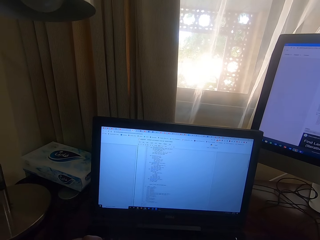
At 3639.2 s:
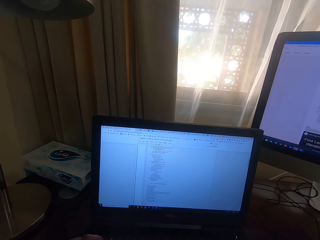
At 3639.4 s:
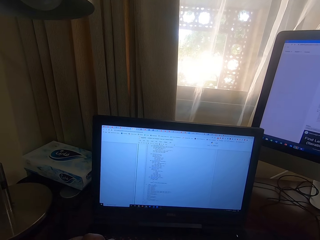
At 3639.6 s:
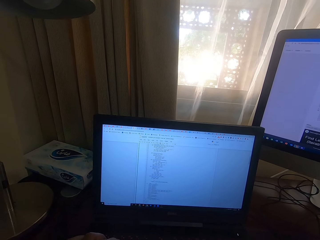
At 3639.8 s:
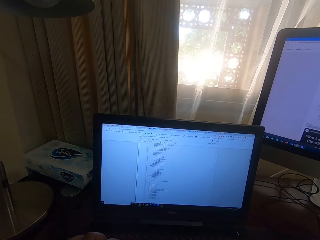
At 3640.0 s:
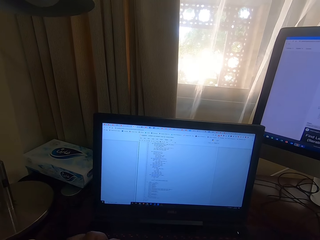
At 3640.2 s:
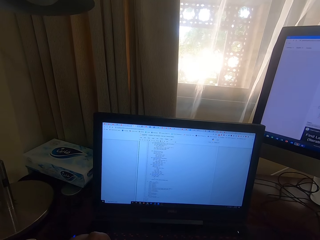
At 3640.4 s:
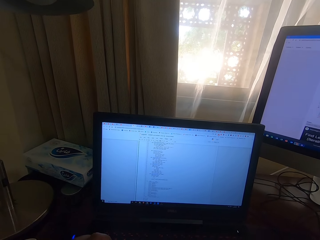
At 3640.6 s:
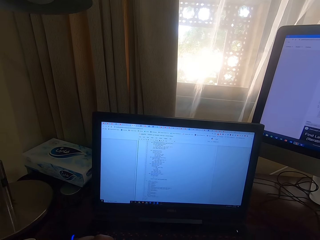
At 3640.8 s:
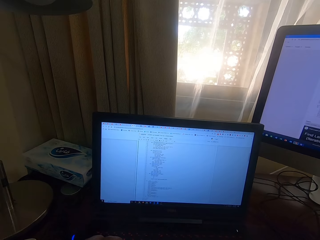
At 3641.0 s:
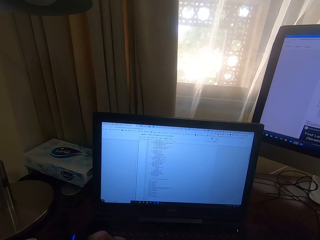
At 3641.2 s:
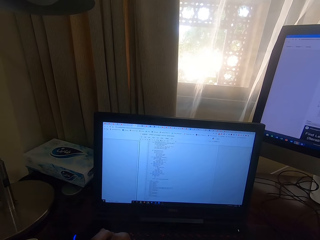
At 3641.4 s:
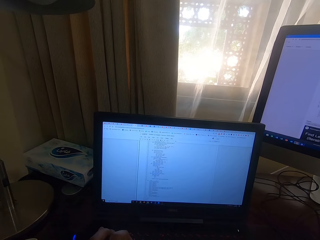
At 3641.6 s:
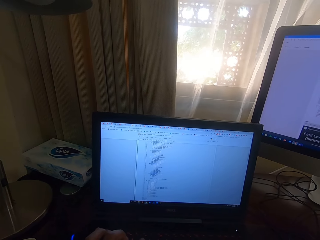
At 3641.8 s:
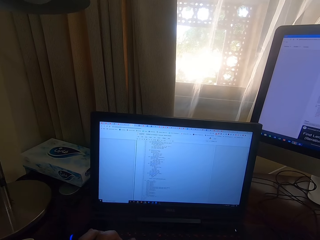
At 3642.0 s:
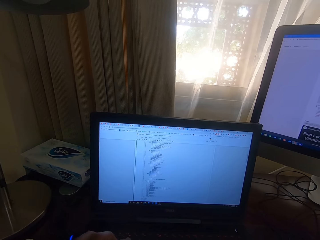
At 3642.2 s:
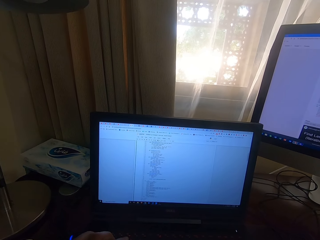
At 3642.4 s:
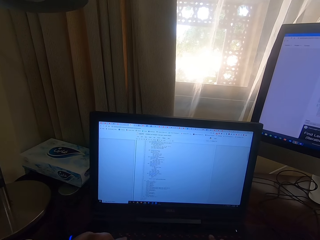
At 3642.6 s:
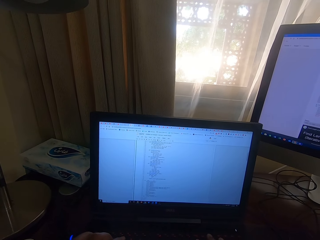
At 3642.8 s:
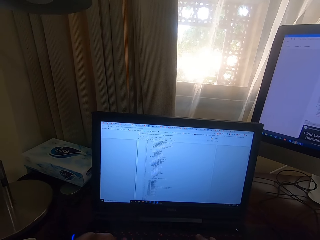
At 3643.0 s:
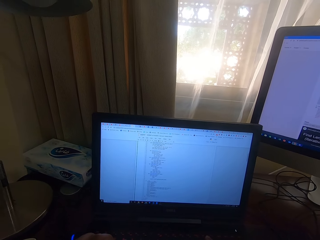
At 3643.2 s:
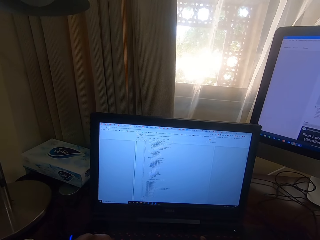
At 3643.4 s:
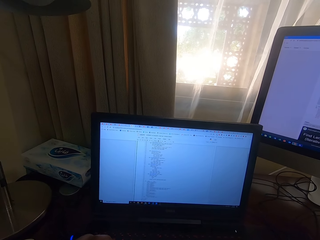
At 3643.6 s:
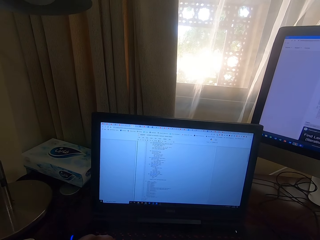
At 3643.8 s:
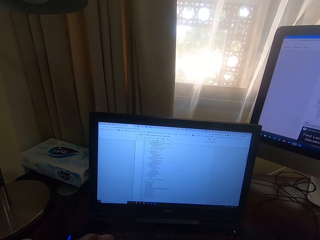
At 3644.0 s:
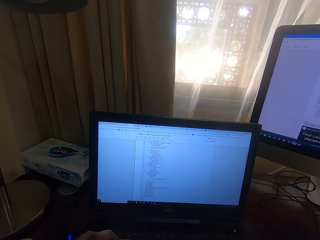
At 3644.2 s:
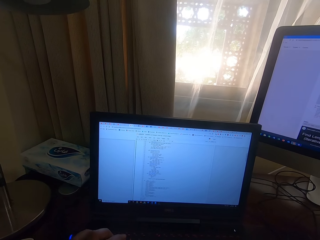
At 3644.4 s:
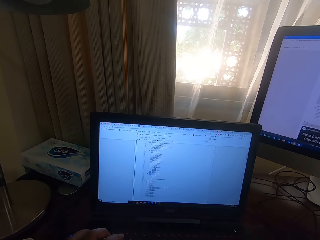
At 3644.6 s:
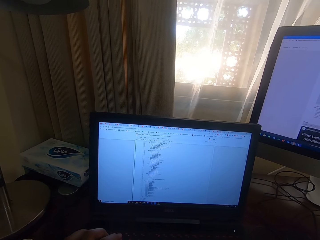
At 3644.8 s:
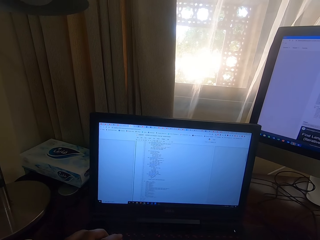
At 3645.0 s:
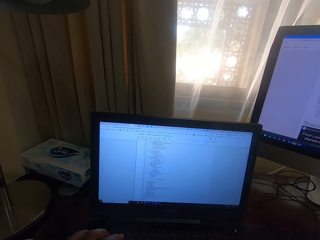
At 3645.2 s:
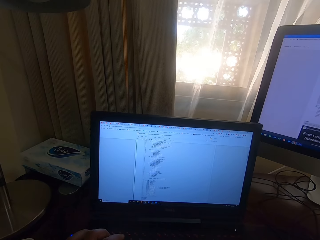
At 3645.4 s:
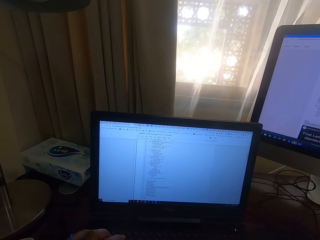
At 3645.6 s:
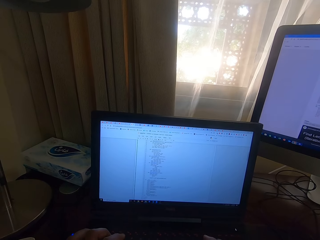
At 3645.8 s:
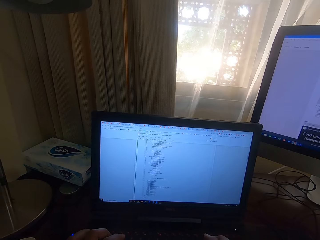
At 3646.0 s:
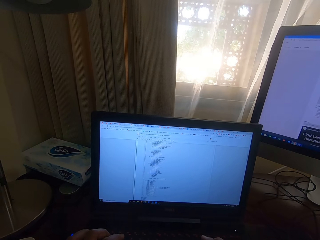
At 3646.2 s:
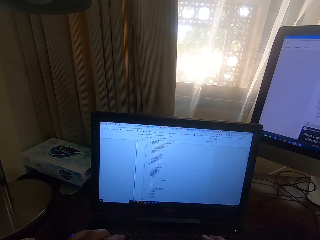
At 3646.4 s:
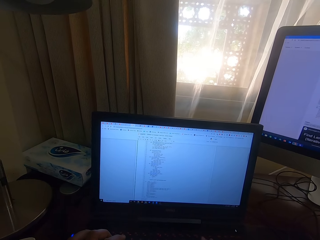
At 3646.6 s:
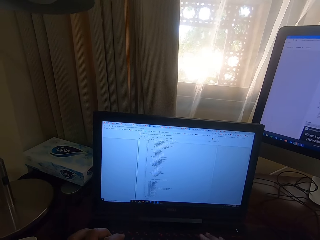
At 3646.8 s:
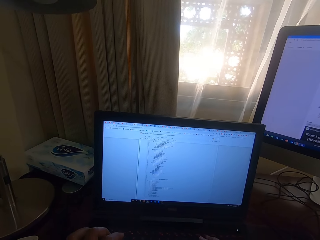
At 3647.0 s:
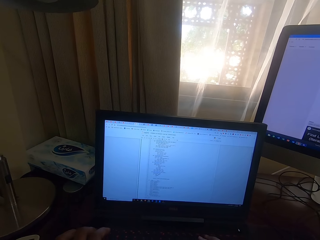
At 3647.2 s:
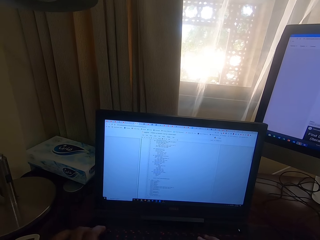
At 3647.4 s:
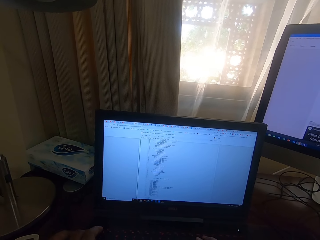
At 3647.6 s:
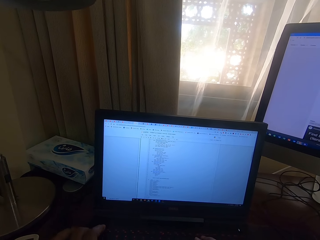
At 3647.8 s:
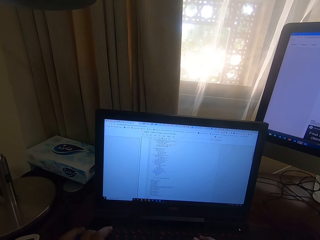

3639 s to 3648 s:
The camera wearer types on the laptop.

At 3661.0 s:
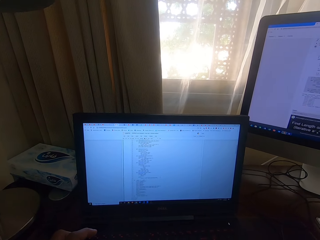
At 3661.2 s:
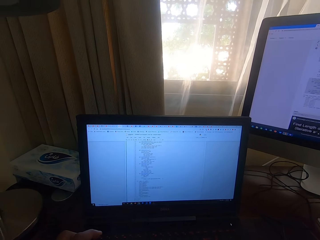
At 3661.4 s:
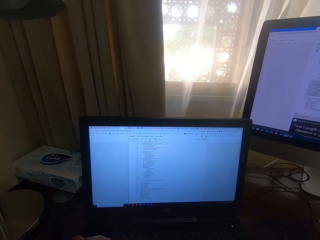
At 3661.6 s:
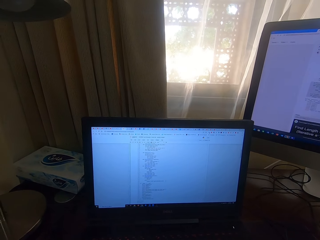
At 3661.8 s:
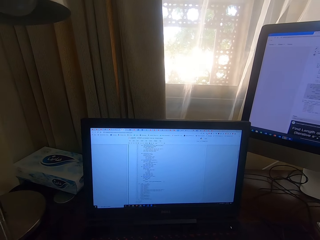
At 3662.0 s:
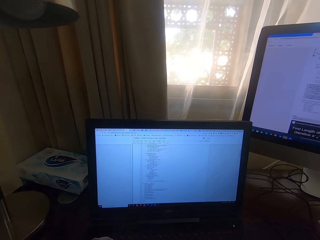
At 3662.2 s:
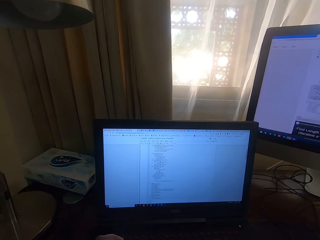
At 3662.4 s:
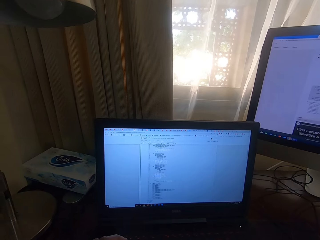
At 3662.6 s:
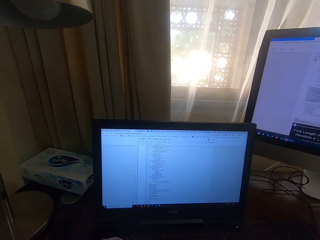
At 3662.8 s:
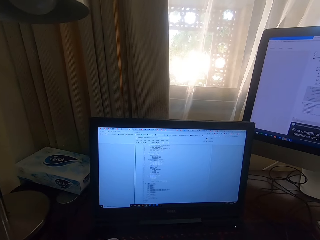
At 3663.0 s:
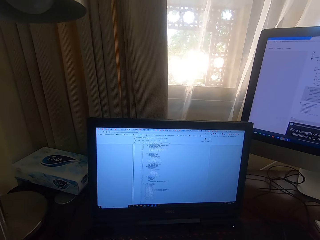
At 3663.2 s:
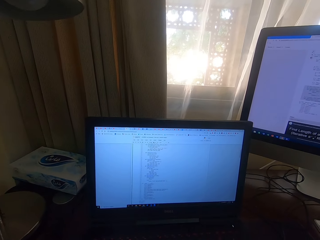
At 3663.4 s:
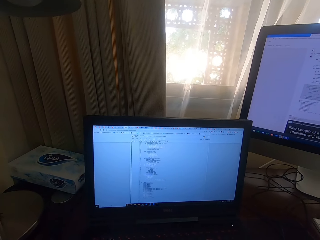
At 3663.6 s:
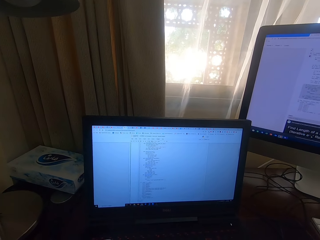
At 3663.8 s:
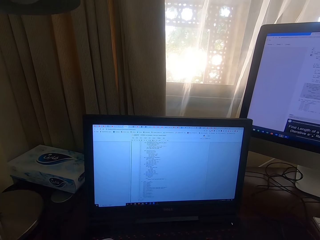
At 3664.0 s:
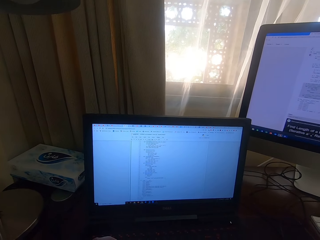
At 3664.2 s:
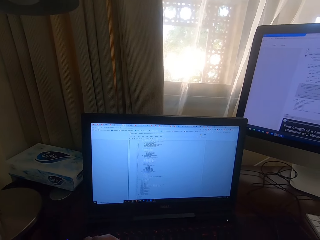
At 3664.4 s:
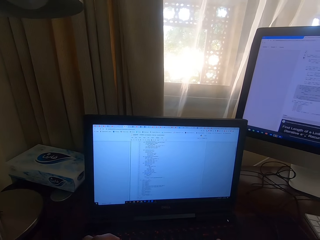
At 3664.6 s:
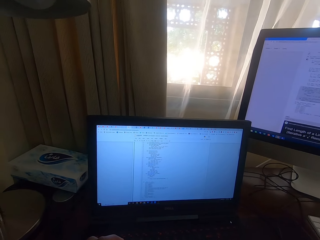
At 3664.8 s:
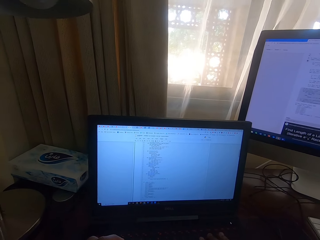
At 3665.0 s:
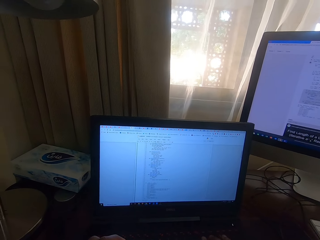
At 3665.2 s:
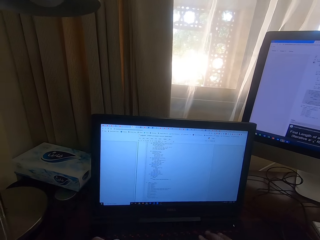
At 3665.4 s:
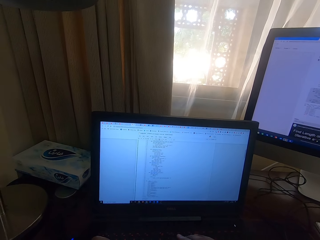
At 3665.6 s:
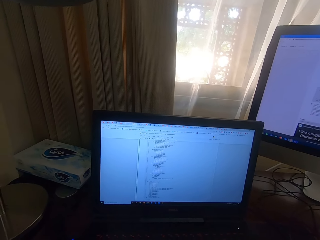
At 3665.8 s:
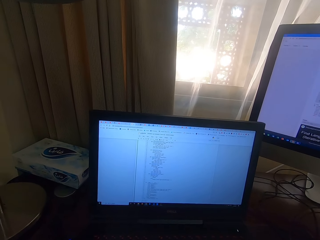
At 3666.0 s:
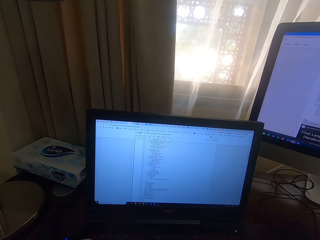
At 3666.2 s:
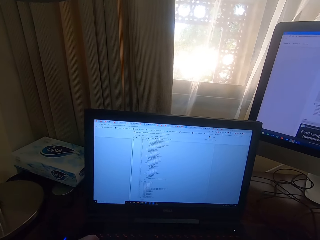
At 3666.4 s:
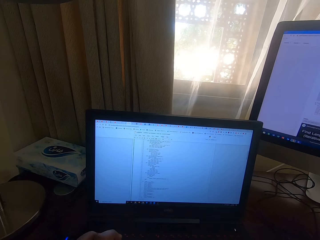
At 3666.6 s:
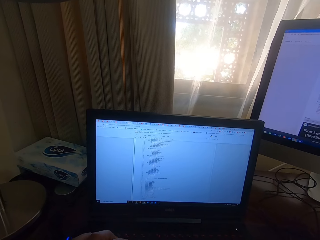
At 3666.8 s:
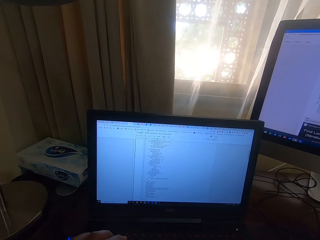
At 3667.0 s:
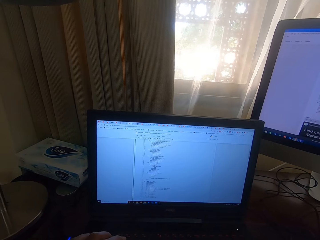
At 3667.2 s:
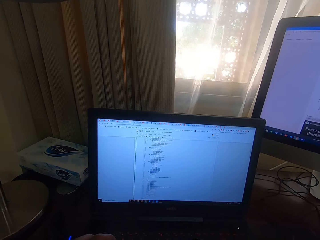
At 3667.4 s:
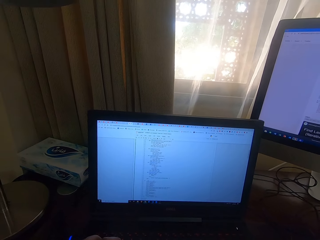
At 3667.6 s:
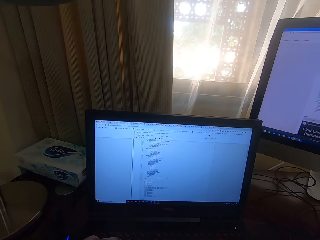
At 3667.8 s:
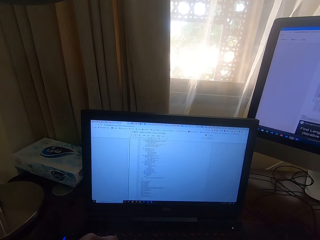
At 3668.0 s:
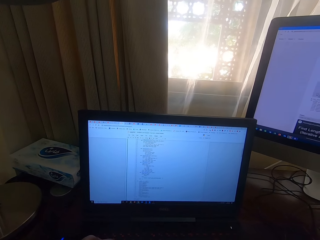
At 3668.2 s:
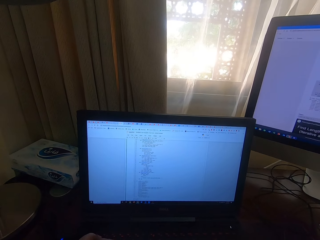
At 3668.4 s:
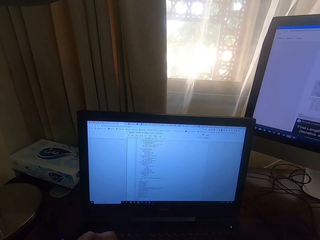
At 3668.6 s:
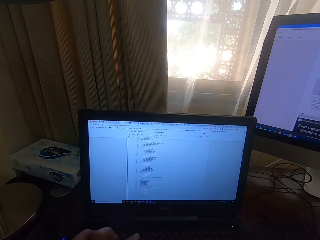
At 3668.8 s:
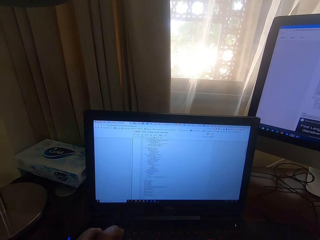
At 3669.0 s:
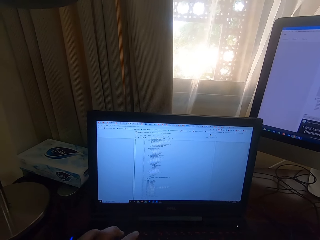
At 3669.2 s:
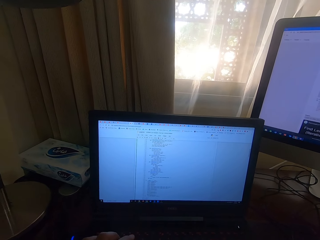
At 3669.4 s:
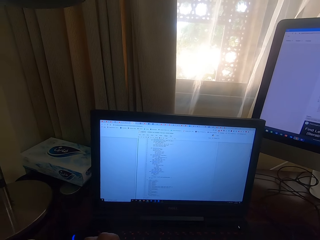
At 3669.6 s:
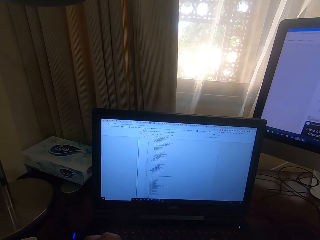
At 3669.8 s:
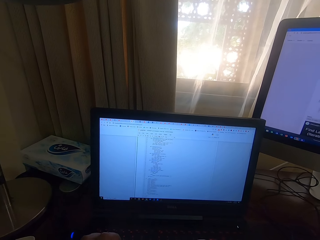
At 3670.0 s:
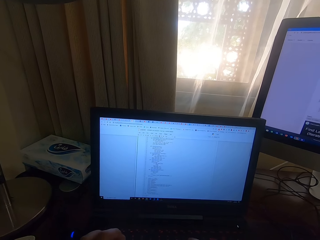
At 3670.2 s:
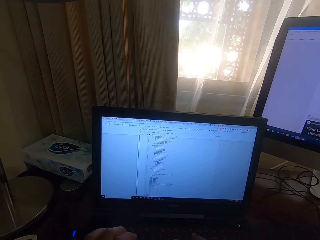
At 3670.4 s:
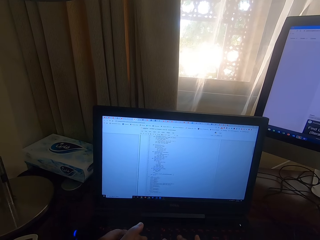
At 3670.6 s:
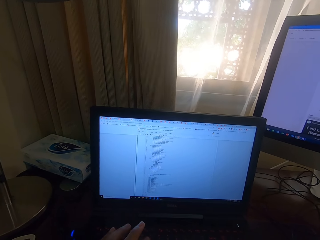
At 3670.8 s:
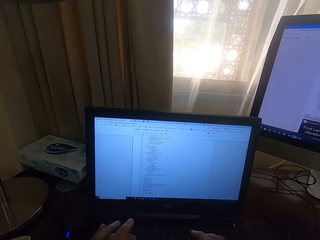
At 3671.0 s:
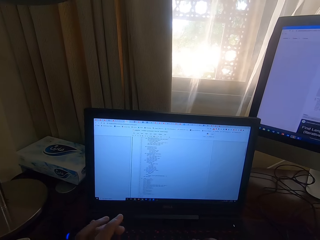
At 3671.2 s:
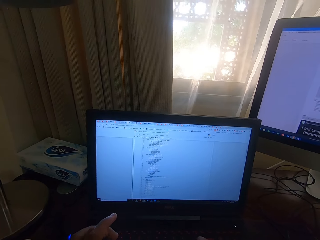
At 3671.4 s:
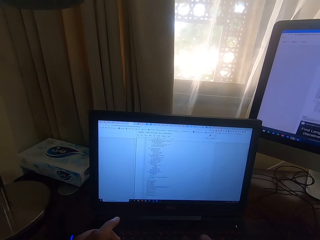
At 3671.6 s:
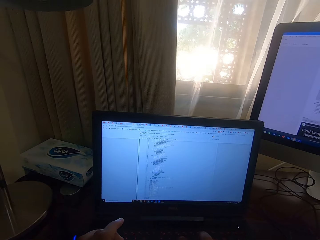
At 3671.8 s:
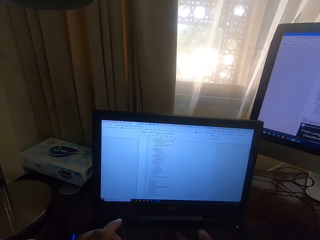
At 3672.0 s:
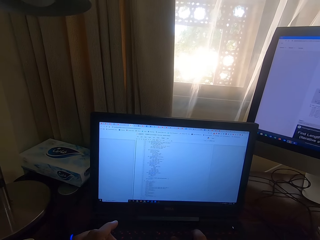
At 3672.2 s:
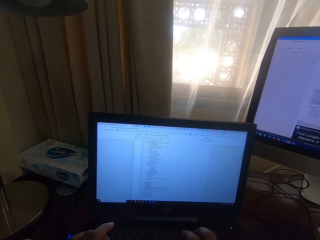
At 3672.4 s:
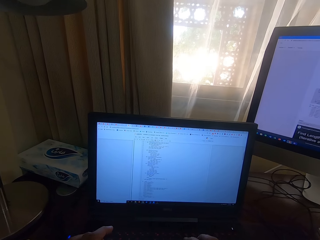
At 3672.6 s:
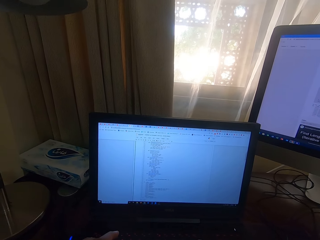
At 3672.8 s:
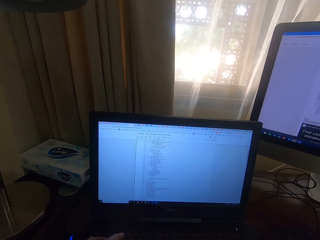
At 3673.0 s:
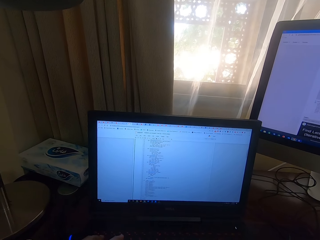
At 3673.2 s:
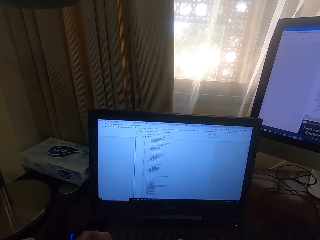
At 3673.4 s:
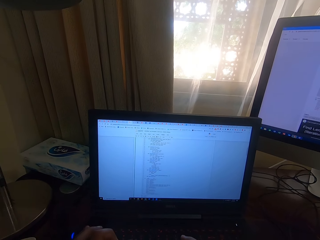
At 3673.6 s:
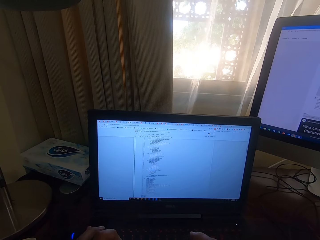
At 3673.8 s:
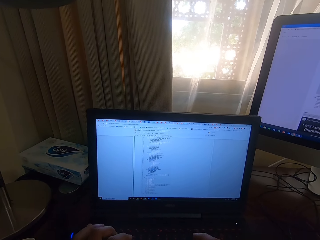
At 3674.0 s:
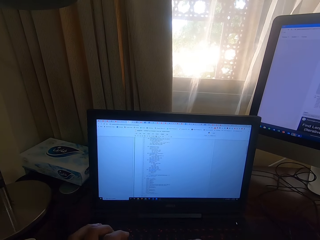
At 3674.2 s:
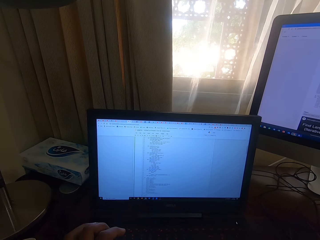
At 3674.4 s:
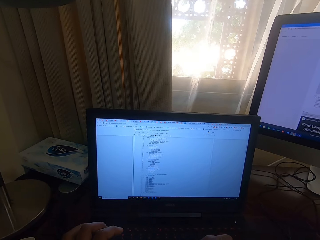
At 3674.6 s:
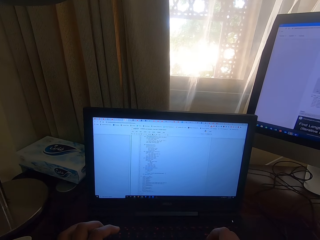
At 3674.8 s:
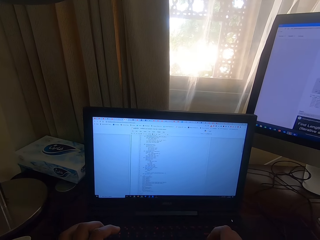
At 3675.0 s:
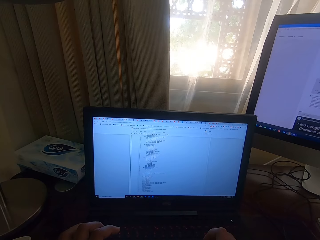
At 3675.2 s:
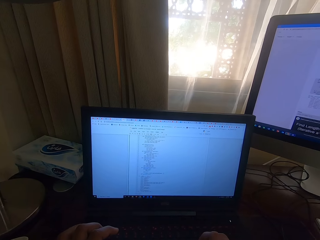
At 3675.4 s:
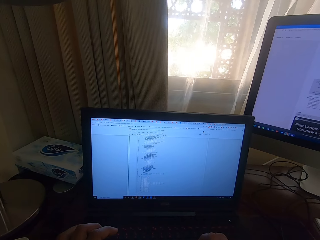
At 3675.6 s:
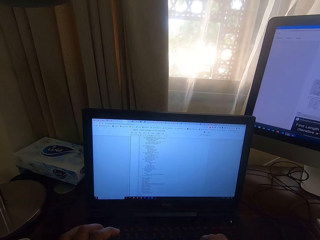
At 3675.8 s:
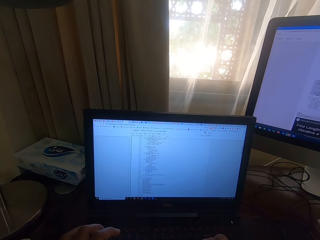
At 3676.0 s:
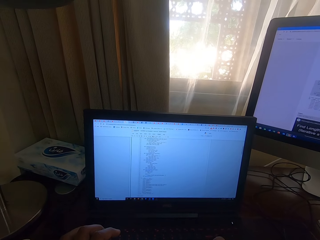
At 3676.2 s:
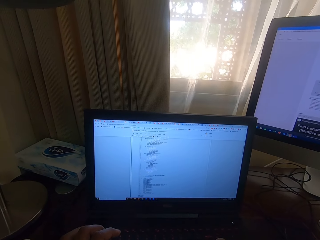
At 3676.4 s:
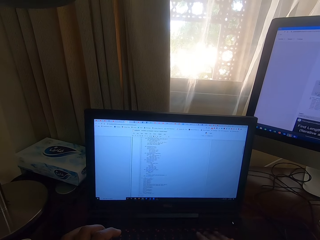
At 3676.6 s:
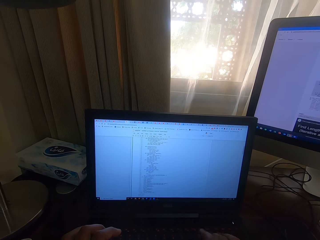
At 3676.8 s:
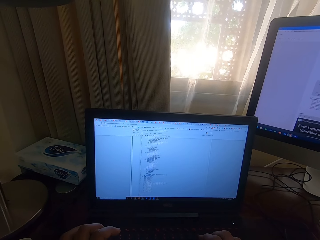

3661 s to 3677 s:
The camera wearer looks at the laptop. They type on the laptop.
